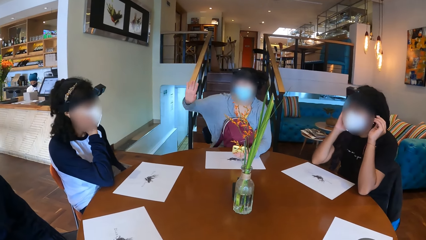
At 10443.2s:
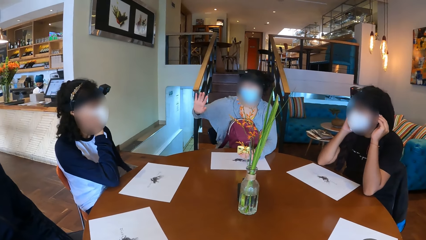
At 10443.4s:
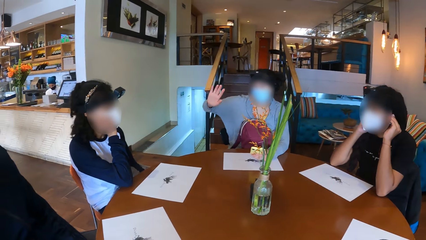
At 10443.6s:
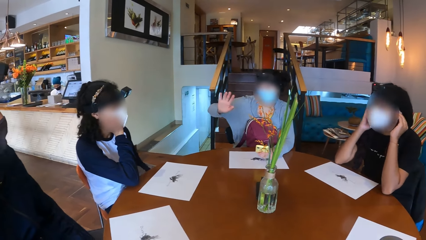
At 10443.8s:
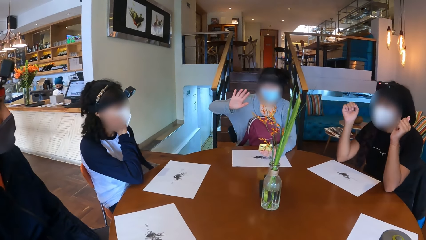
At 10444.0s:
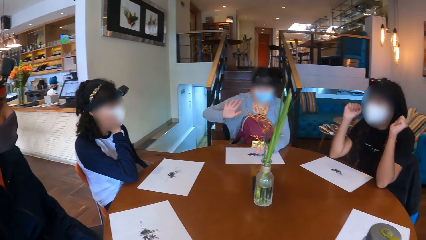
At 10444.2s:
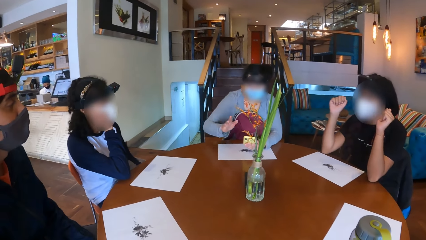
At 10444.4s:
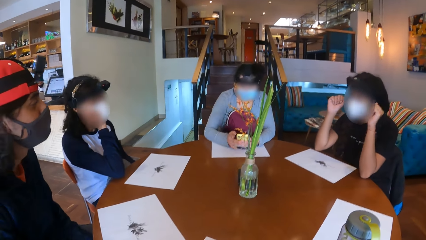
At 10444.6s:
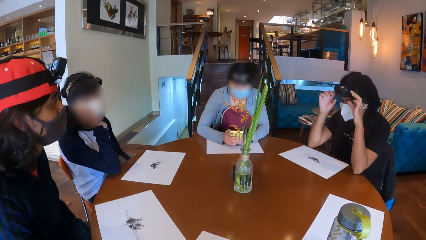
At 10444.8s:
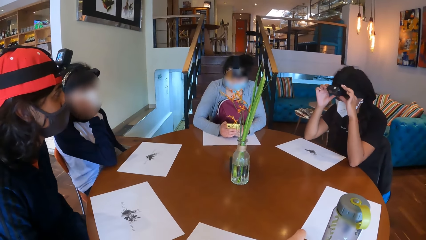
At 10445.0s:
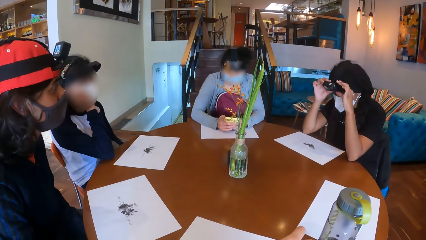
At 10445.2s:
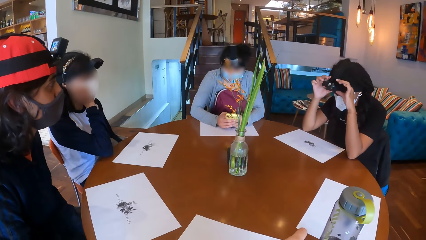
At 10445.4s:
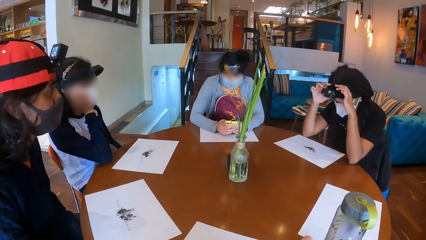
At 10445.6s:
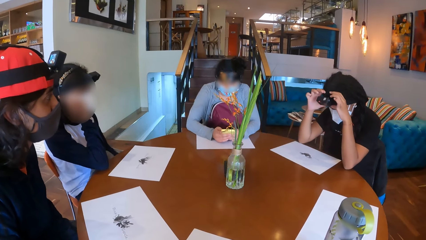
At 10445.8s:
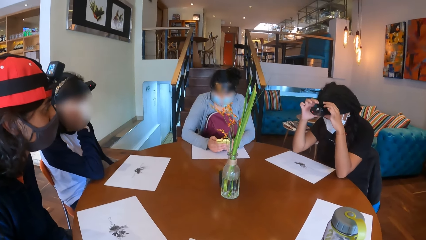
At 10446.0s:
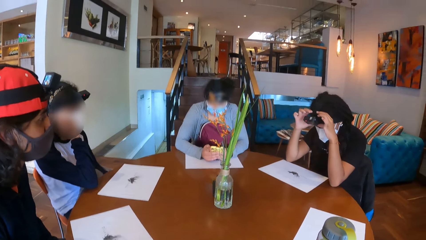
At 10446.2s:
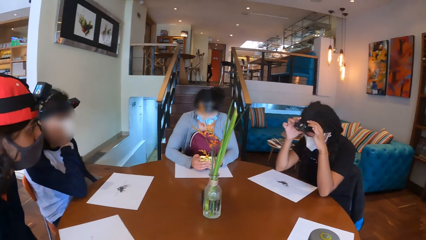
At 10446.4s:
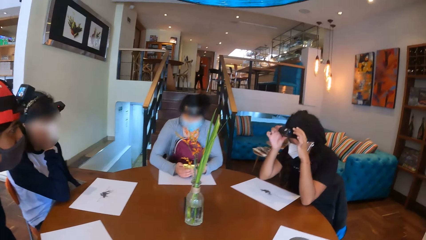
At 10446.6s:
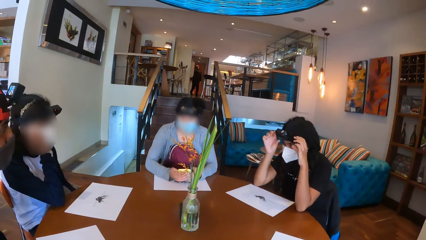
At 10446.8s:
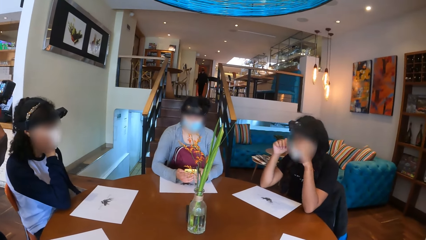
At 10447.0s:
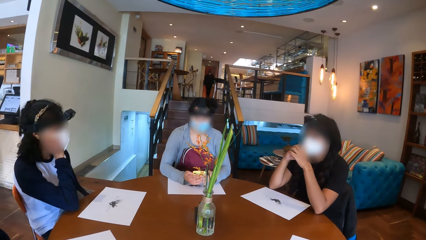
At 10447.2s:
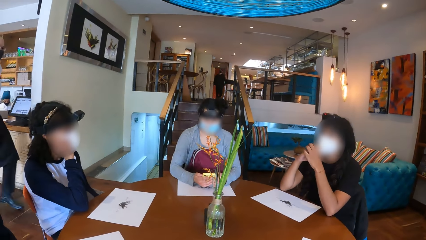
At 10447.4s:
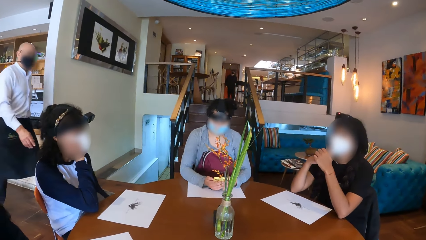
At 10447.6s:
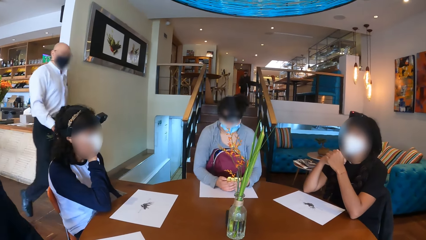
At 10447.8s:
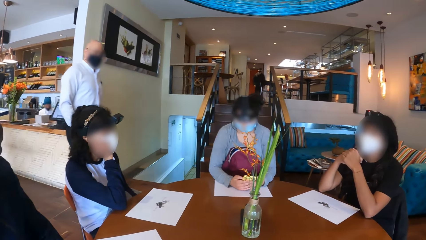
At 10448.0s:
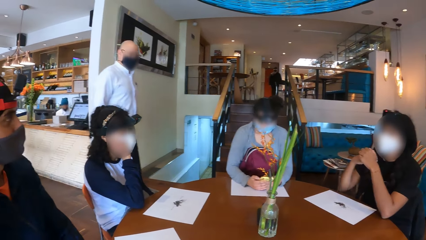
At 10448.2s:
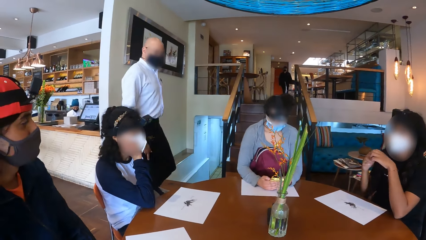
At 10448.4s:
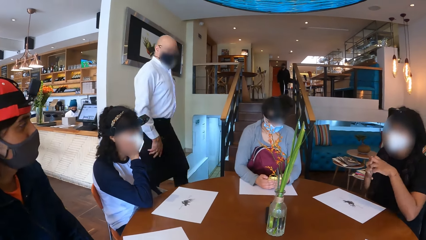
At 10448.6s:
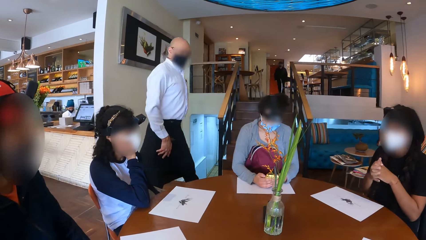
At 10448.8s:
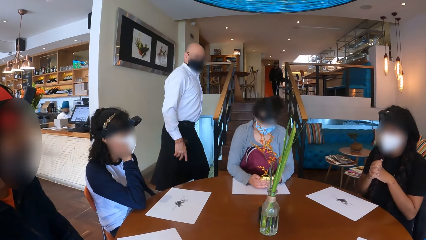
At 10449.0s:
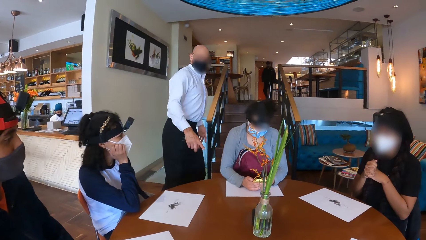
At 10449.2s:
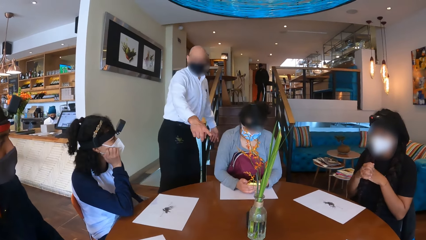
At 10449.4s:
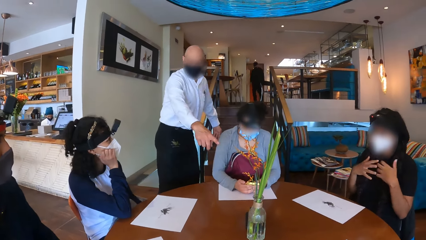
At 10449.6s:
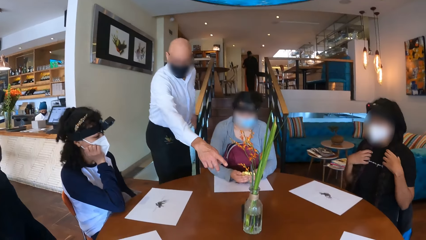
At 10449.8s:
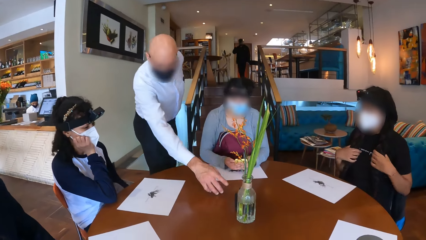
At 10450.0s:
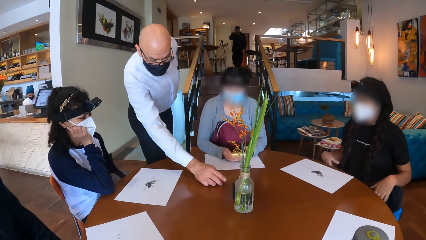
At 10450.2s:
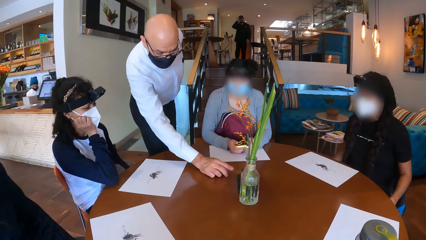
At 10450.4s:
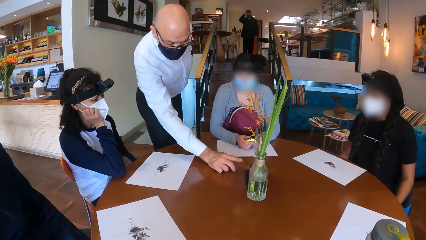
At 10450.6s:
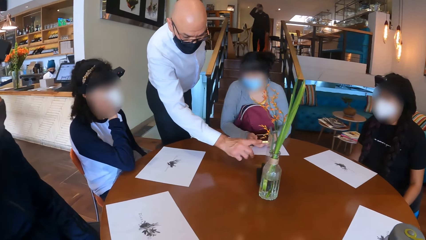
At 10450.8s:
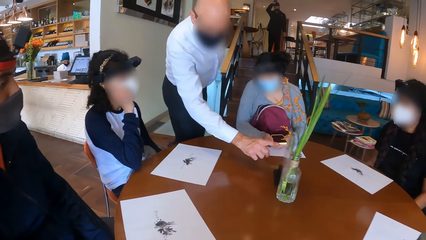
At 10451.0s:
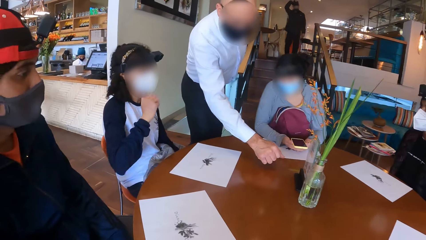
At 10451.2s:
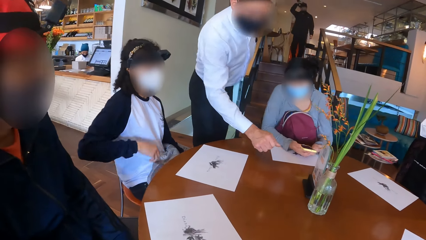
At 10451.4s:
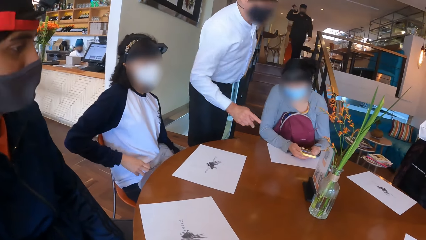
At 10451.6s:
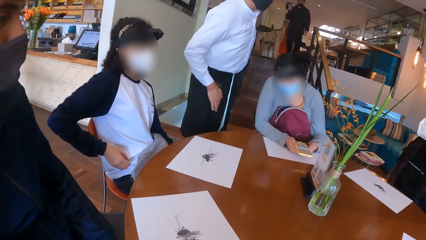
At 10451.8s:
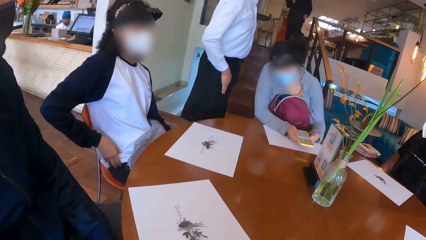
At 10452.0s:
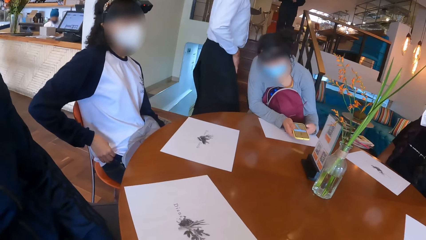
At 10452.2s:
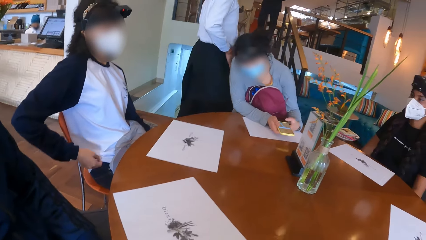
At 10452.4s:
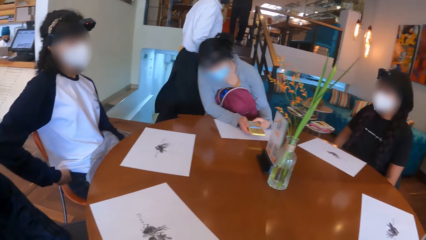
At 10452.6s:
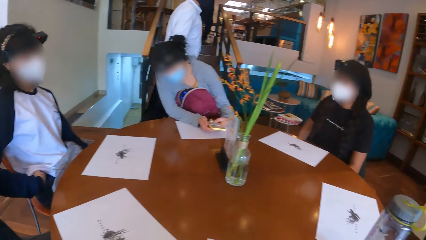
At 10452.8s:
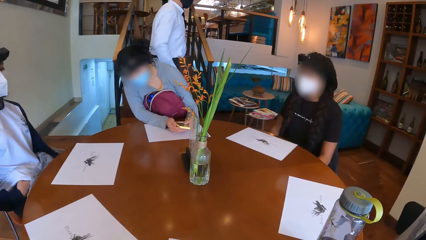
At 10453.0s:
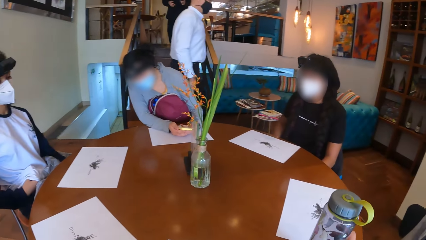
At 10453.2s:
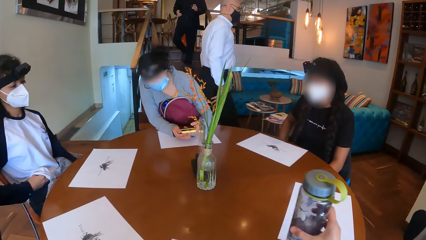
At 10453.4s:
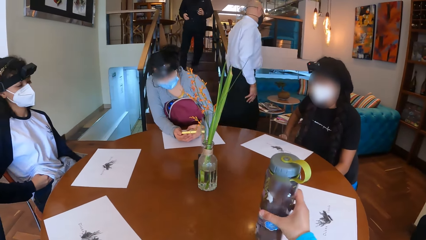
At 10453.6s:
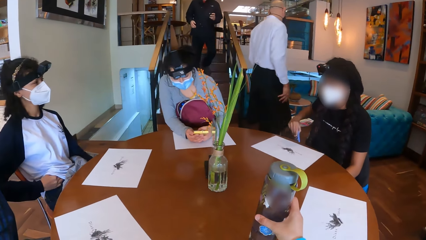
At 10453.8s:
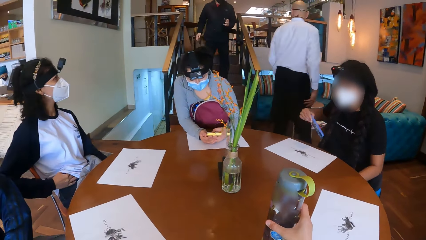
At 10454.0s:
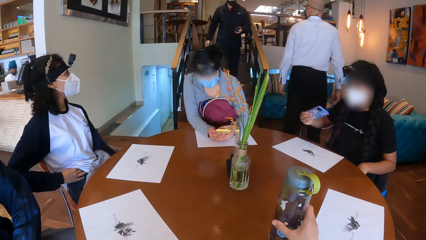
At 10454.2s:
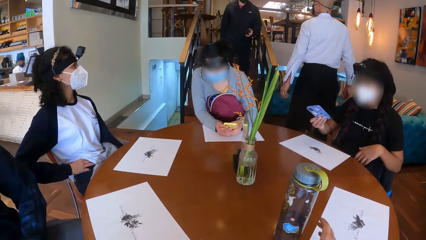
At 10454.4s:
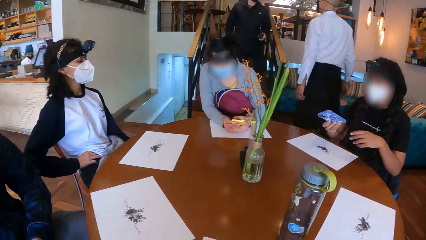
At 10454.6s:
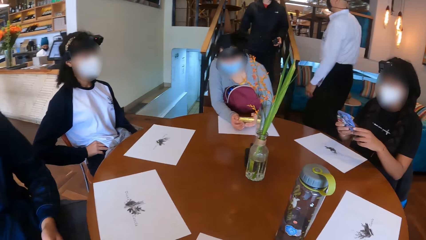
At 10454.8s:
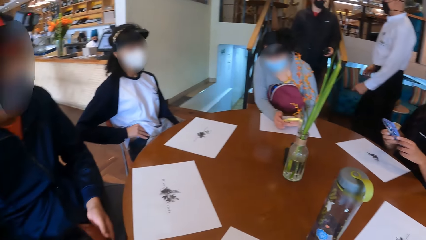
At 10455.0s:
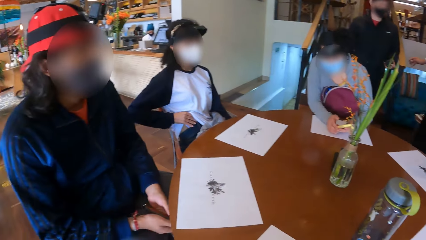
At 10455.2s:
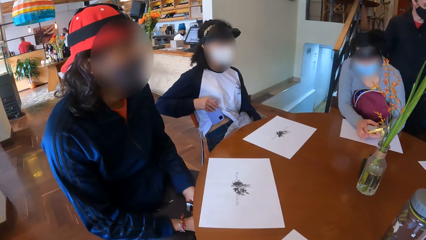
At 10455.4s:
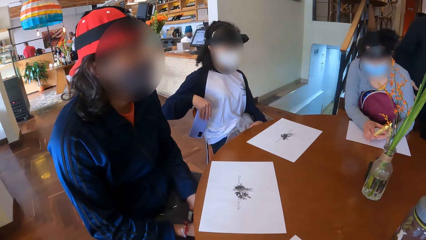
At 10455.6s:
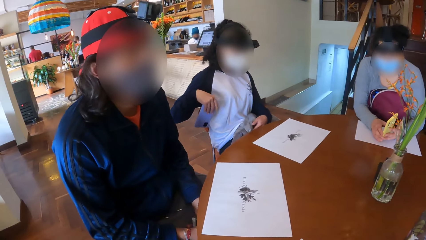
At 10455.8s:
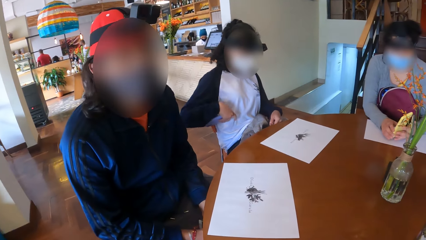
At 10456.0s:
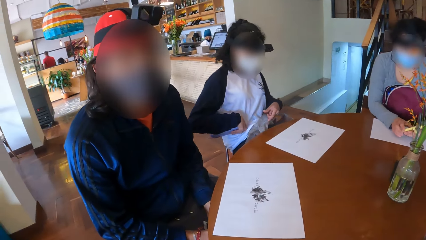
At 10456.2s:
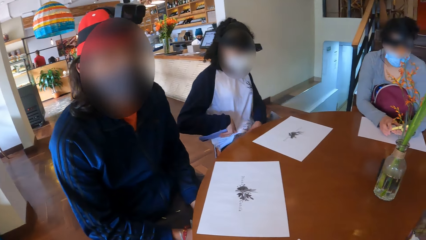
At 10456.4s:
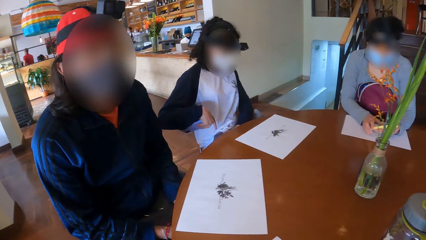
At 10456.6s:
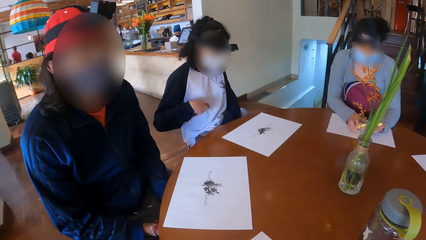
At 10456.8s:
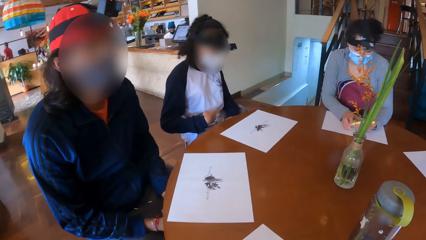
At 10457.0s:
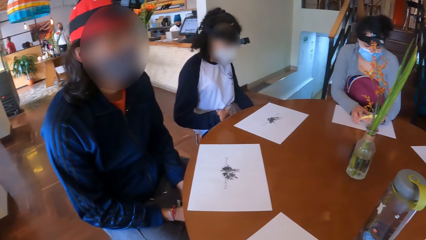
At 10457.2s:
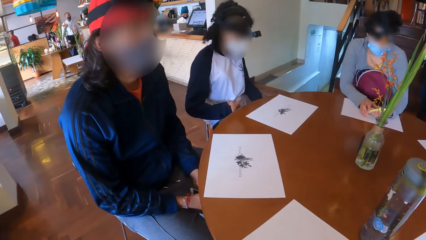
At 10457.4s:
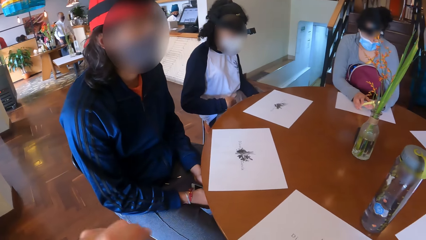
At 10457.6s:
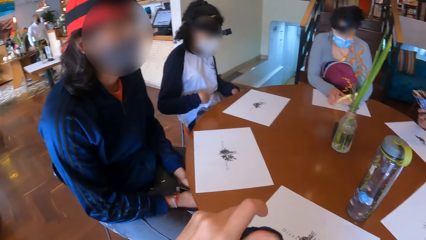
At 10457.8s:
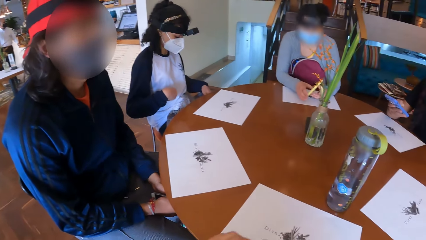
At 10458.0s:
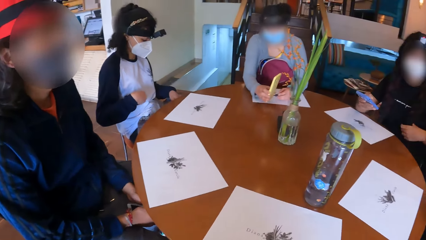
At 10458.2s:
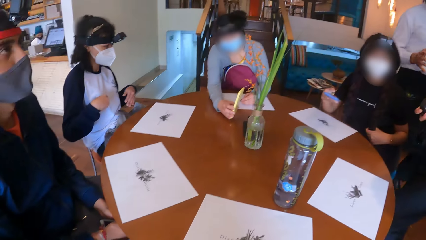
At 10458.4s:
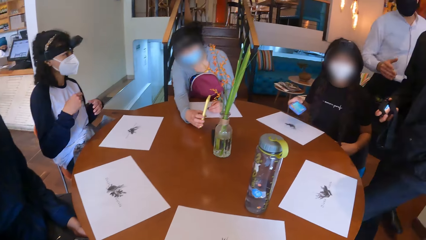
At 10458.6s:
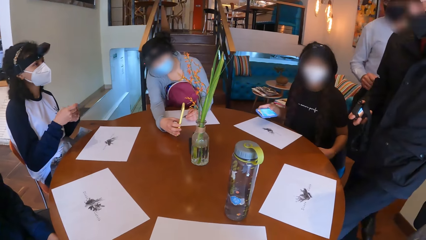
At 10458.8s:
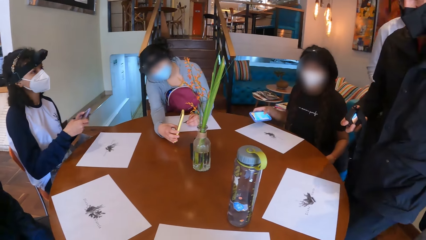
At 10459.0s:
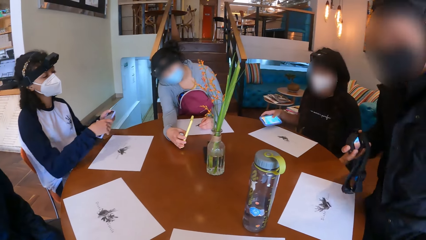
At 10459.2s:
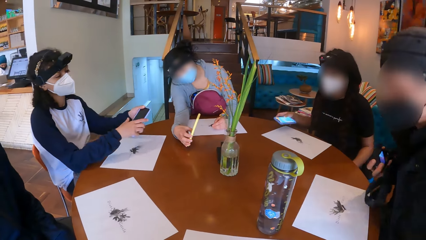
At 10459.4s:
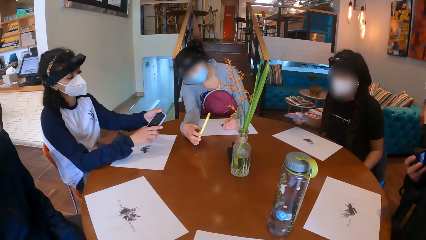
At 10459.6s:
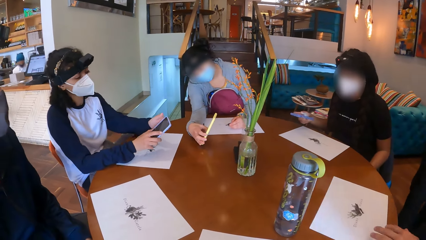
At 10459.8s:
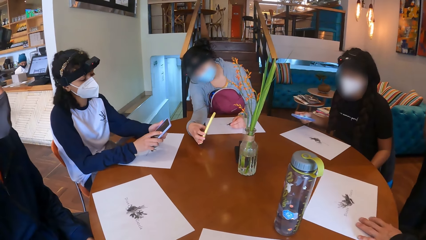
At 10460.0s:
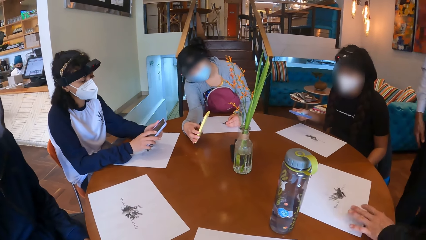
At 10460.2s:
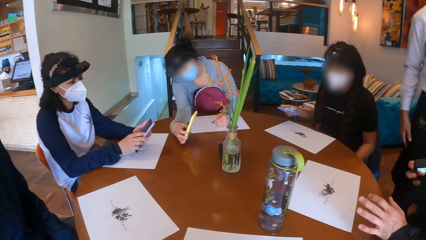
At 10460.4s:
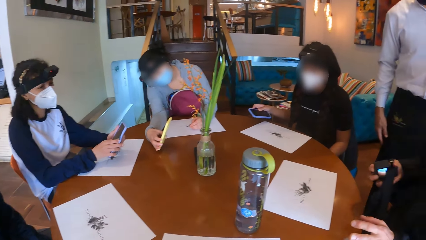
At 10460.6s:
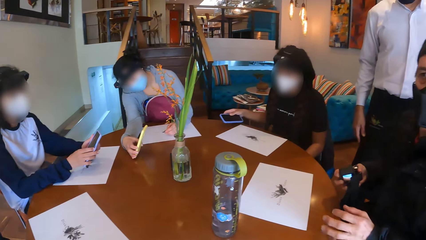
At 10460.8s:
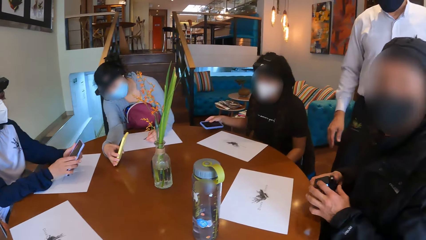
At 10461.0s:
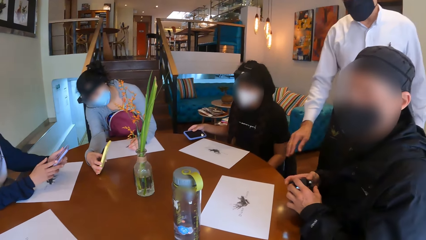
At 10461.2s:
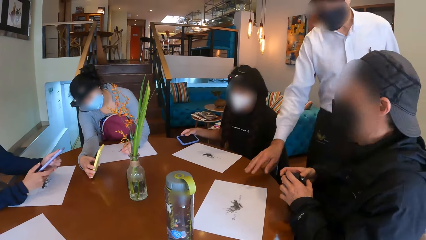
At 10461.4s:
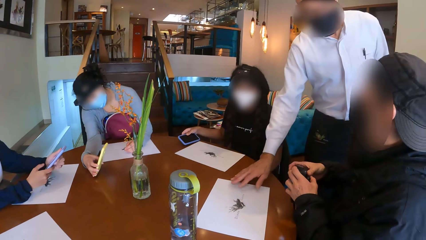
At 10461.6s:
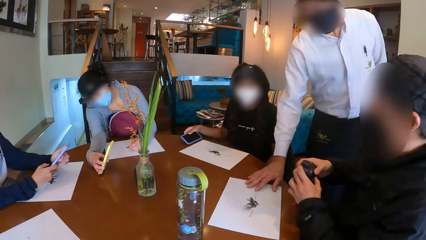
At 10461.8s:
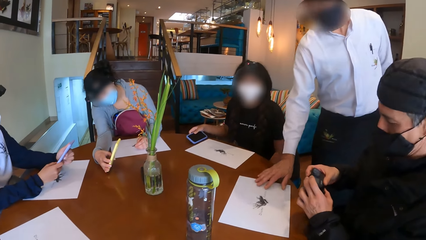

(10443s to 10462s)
A man gestures out with his hand. A woman adjusts her camera with both hands. Another woman operates the cellphone with her right hand. The camera wearer looks around the room. A waiter places his right hand on the table. Another man gestures out with his hand. The second woman operates the cellphone with both hands. The camera wearer moves the water bottle on the table with her right hand. The first woman brings out a cellphone from her pocket with her right hand. A third man holds a cellphone in his left hand. The first woman holds the cellphone with both hands. The camera wearer looks around the room. A third woman brings out a cellphone from her pocket with her right hand. The first woman holds the cellphone with her right hand. The second woman holds the cellphone with her right hand. A fourth man holds his camera in his right hand. The third woman holds the cellphone with both hands. The fourth man sits on a chair and moves a paper on the table with his left hand.
